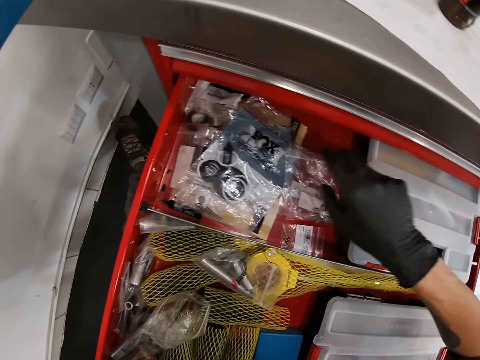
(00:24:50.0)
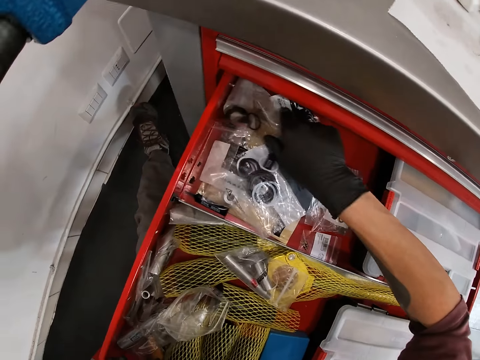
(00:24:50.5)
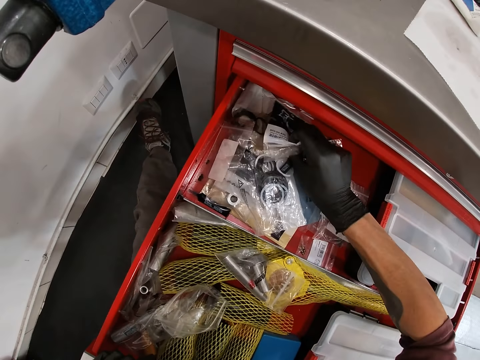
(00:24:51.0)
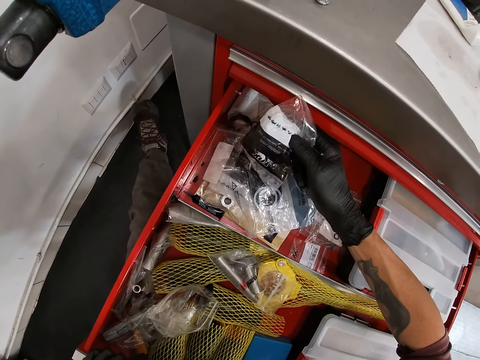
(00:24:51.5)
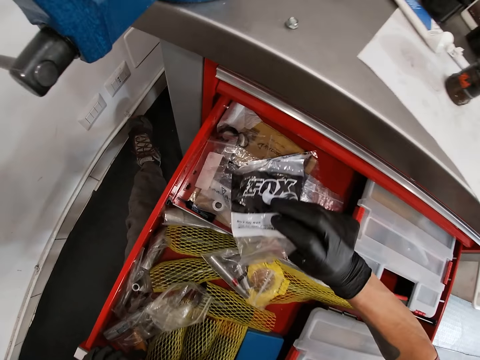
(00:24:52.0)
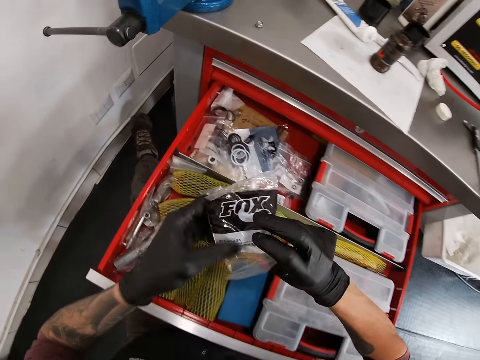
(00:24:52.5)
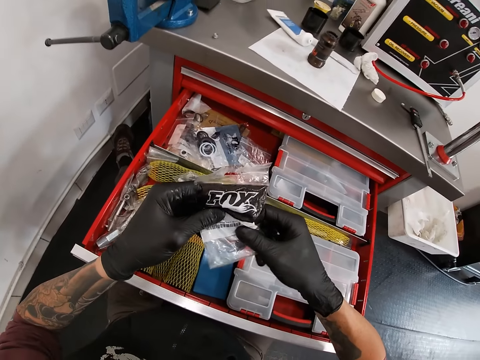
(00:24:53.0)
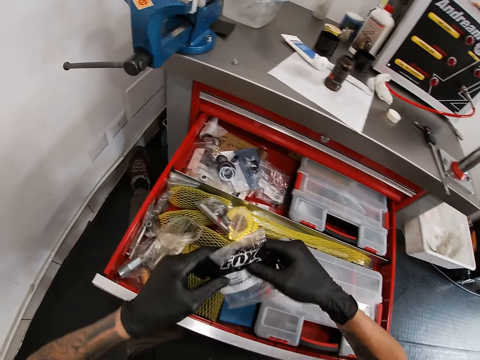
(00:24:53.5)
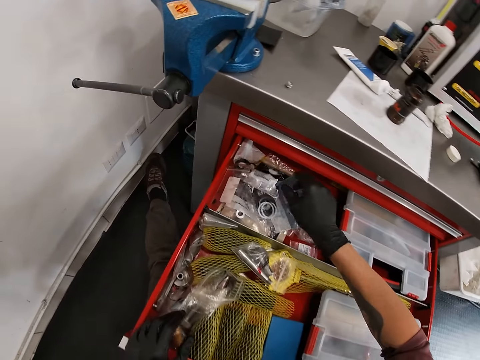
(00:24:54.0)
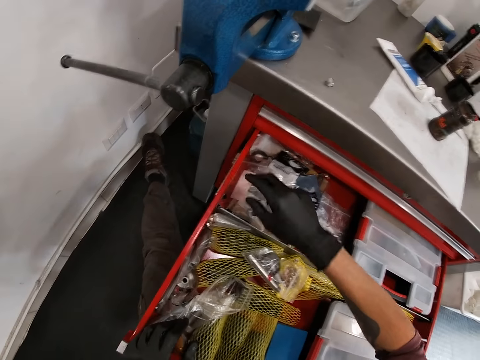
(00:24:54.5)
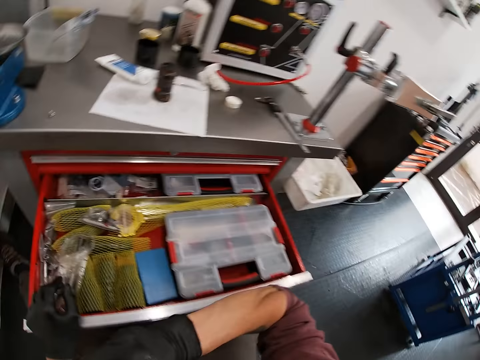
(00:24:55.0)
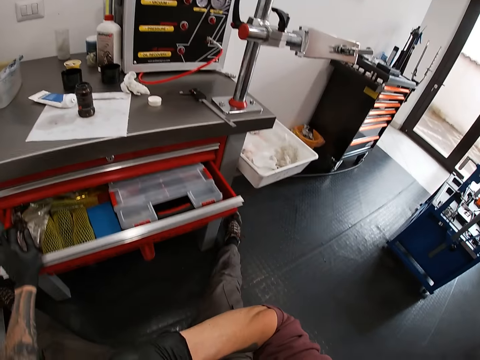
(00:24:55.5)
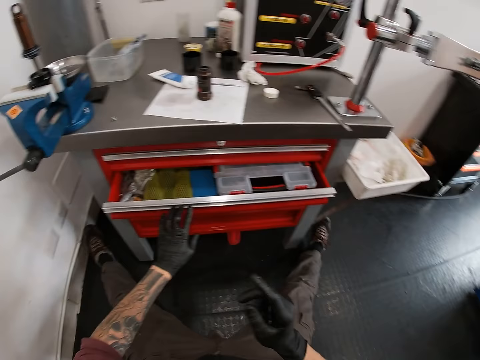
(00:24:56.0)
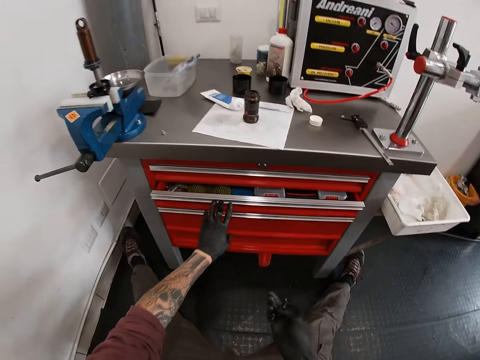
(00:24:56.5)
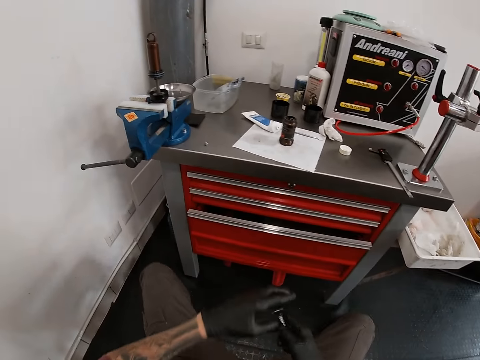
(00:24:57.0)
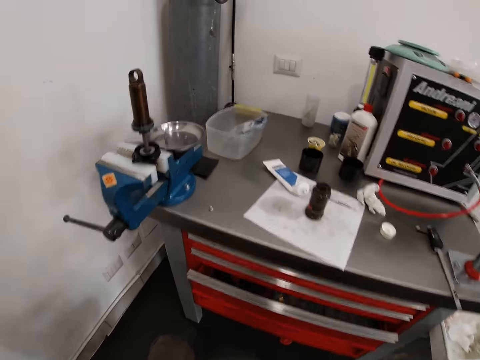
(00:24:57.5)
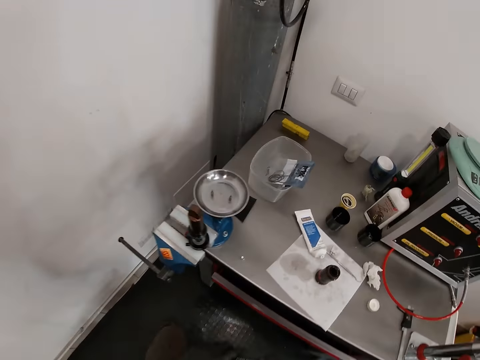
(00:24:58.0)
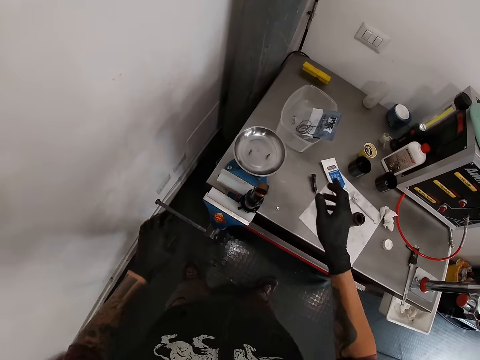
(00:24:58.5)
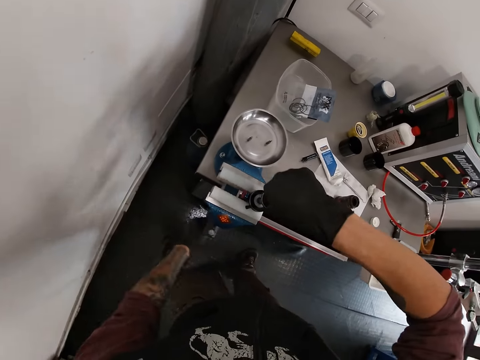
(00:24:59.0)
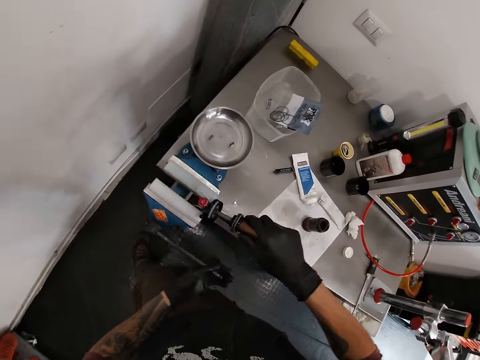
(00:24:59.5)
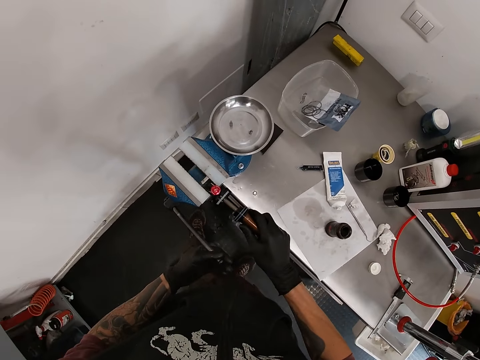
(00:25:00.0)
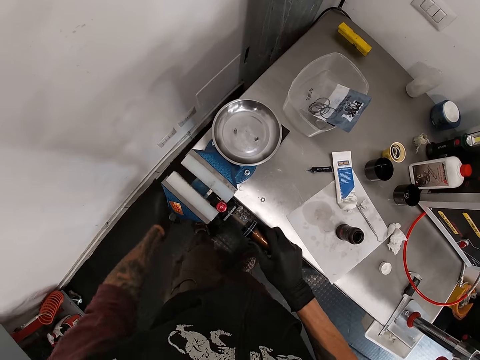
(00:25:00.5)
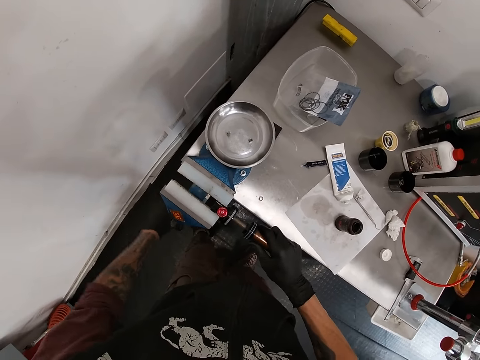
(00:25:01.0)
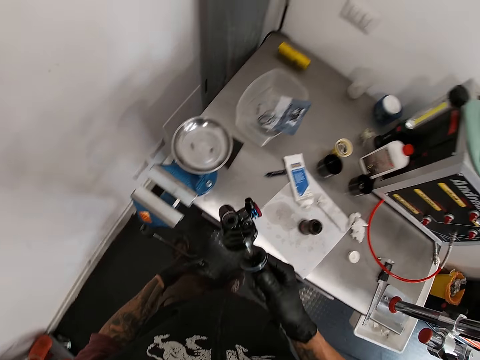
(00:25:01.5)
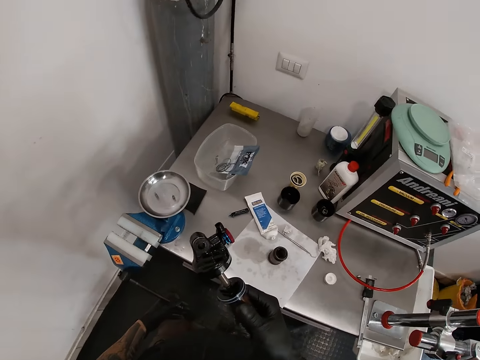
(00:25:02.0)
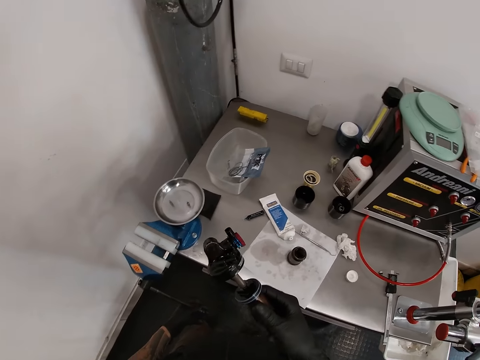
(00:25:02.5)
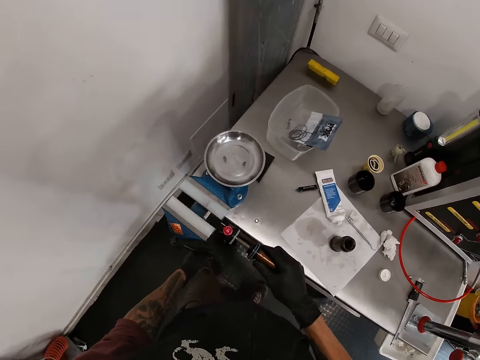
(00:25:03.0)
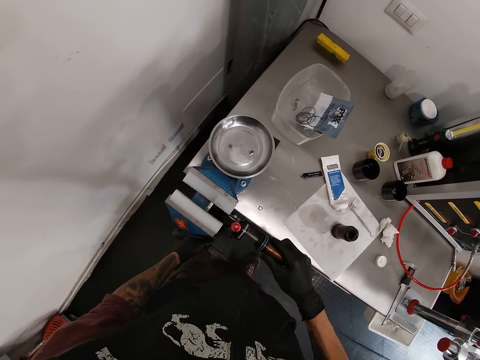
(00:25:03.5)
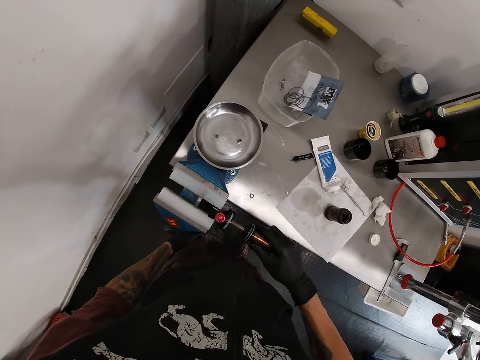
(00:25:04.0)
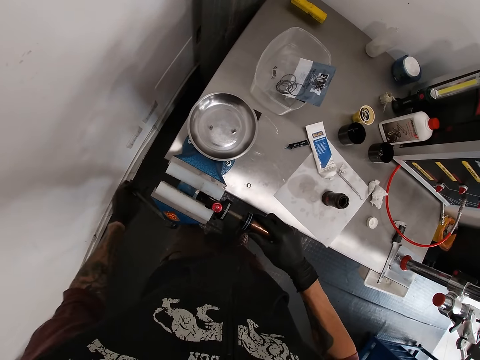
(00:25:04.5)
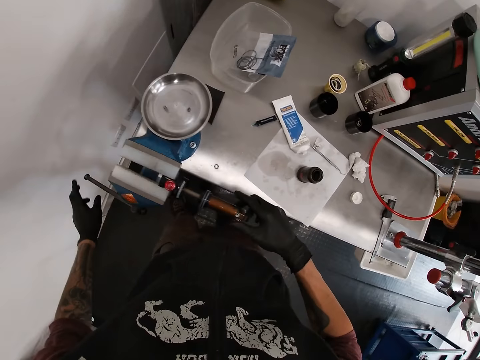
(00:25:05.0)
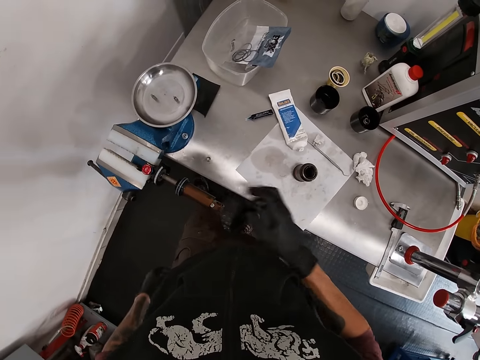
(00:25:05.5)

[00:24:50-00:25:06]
The camera wearer drops the packs in the drawer with his right hand. He picks a pack from the drawer with his right hand. He holds the pack with his left hand. He drops the packs in the drawer with his right hand. He shuts the drawer with his left hand. He drops the tube in his right hand on the bench. He turns a fox float on a bench vice with his right hand. He turns the handle of the bench vice with his left hand. He picks the fox float on the bench vice with his right hand. He attaches the fox float to the bench vice with his right hand.

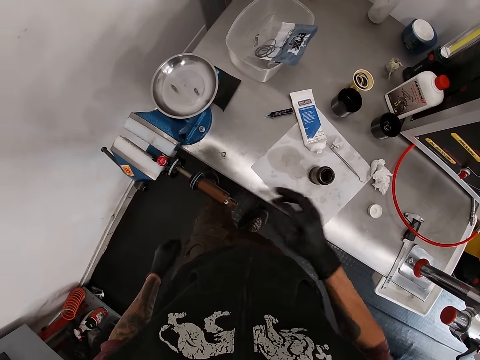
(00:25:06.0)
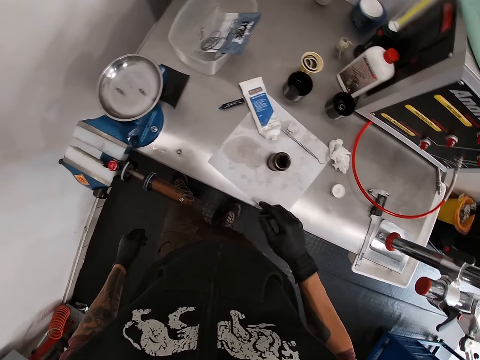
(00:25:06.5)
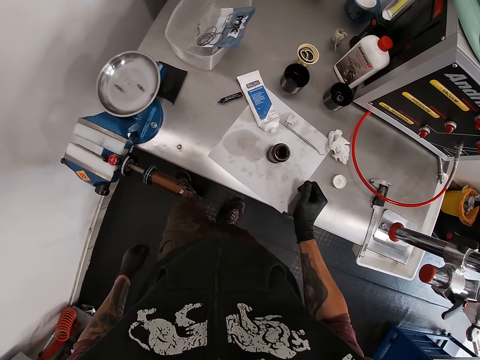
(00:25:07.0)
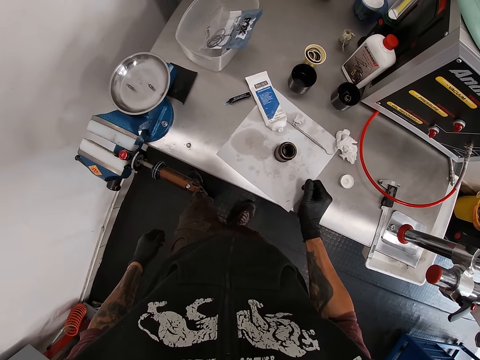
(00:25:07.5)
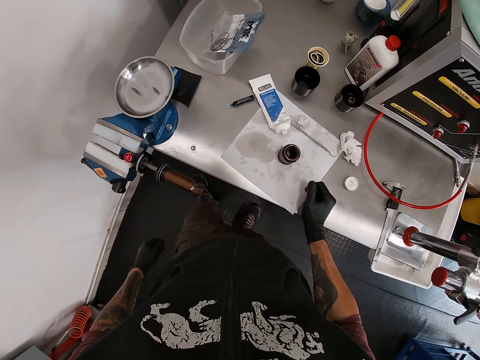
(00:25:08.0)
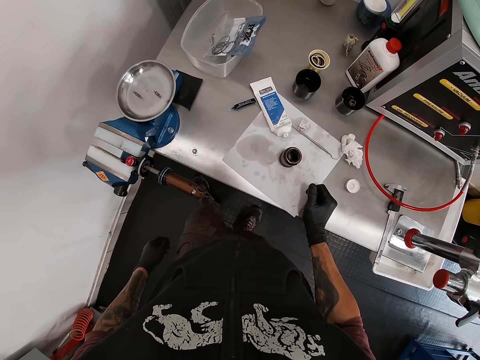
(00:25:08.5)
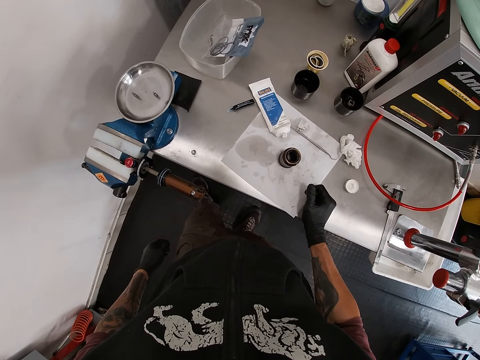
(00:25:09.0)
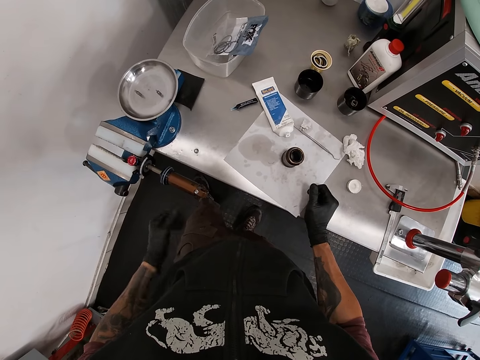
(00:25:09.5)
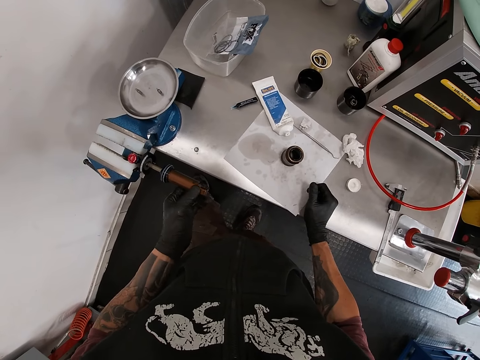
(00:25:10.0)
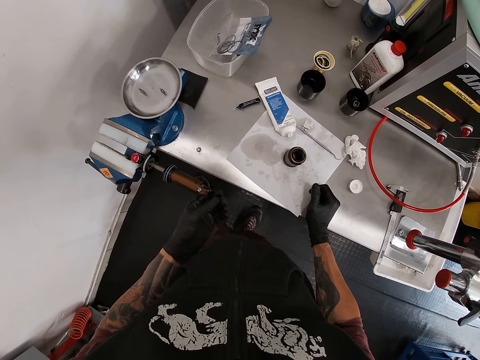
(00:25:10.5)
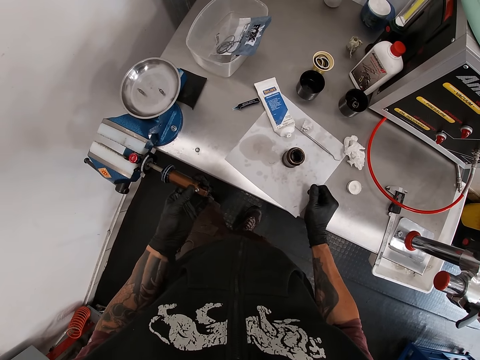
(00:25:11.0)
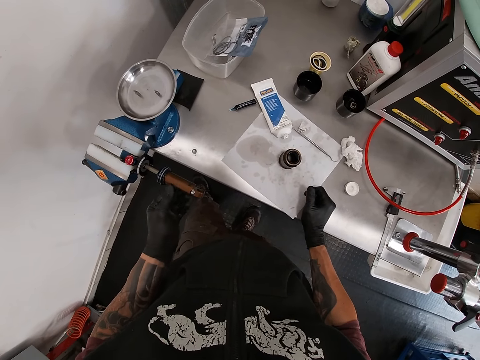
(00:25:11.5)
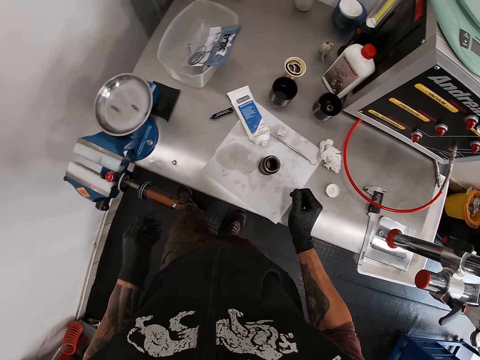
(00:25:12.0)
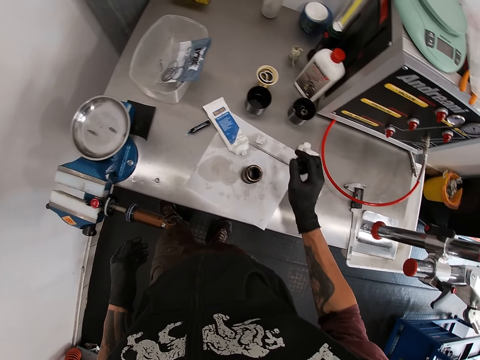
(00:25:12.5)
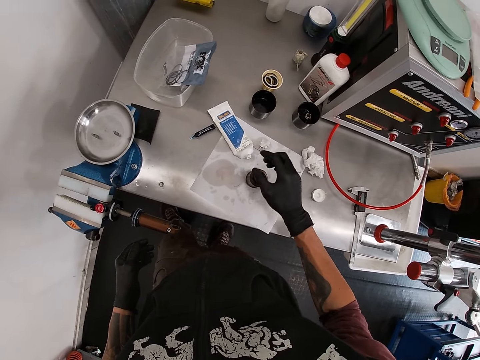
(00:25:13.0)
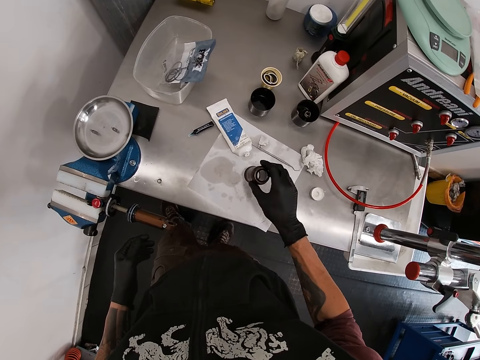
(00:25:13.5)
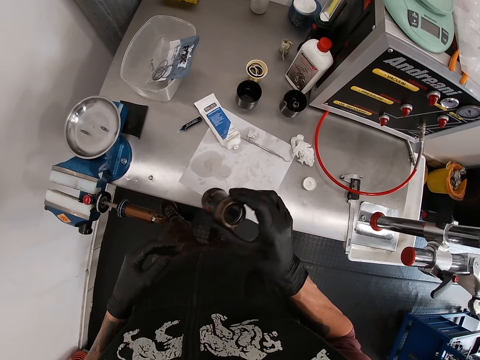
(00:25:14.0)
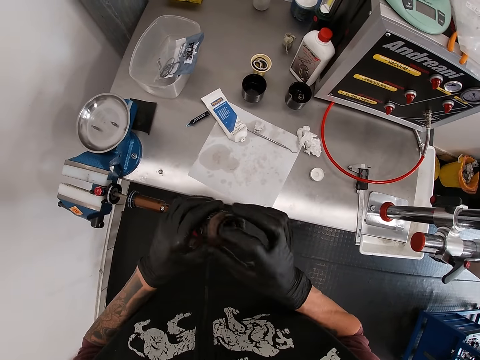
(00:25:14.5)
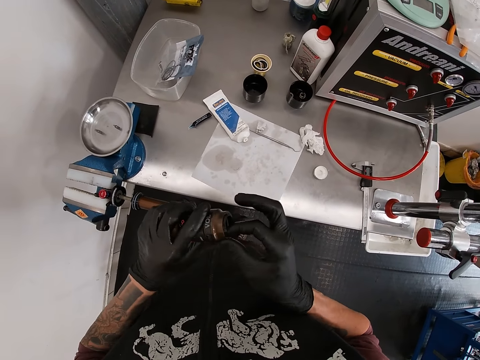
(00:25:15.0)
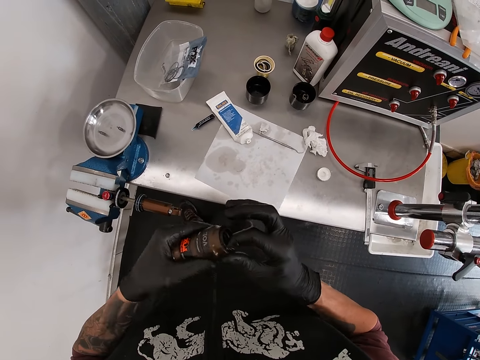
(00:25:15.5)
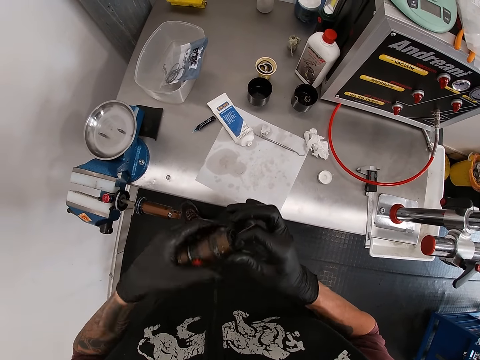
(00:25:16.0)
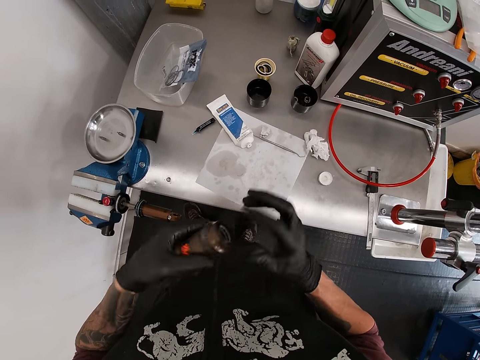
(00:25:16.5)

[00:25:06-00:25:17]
The camera wearer touches the fox float on the bench vice with his right hand. He touches the bench with his right hand. He touches the fox float on the bench vice with his left hand. He operates the swivel vise. He picks the hub shell or Float CTD Fox on the tissue on the bench with his right hand. He holds the bench hub with his left hand. He puts a finger on the Float CTD Fox.
